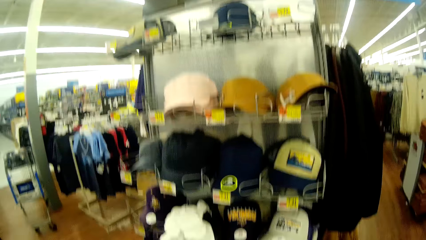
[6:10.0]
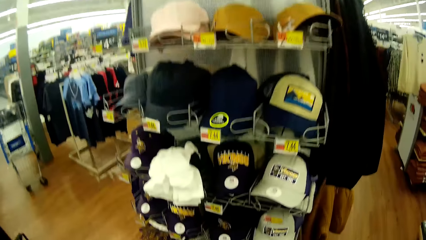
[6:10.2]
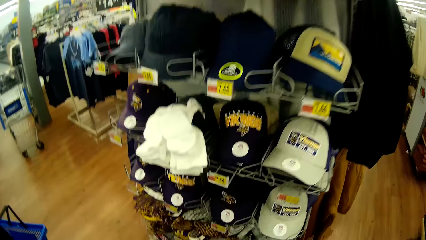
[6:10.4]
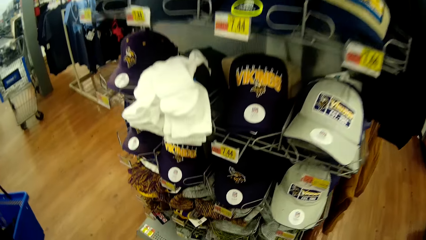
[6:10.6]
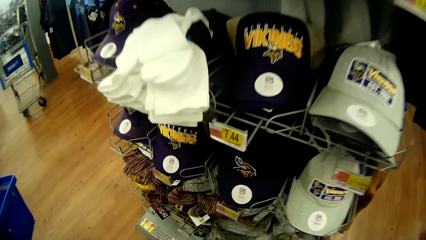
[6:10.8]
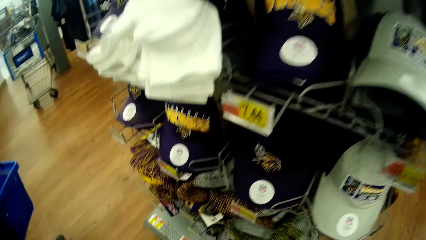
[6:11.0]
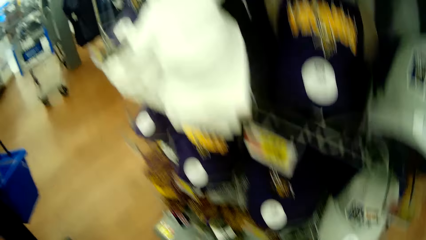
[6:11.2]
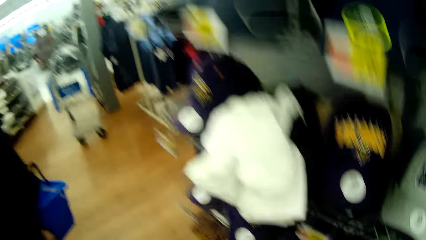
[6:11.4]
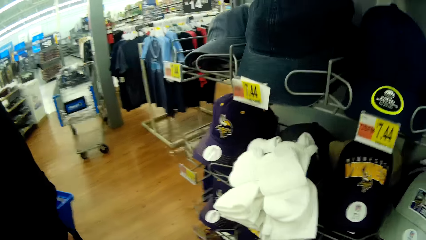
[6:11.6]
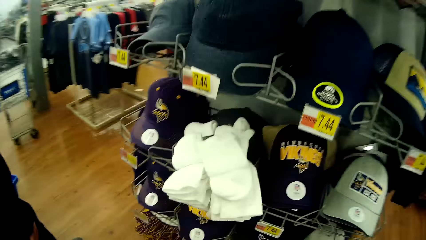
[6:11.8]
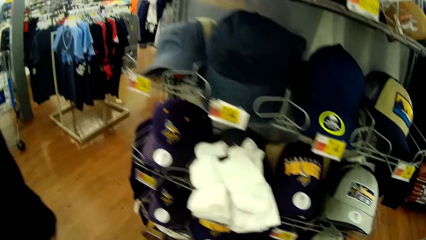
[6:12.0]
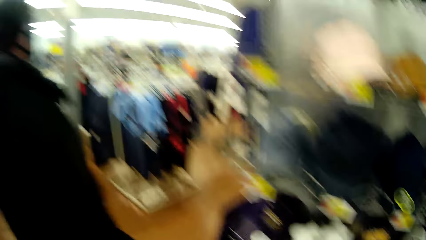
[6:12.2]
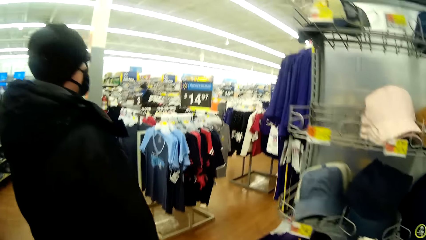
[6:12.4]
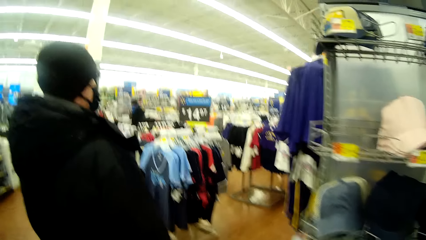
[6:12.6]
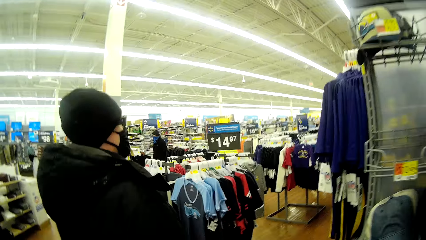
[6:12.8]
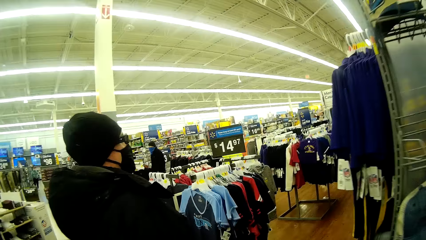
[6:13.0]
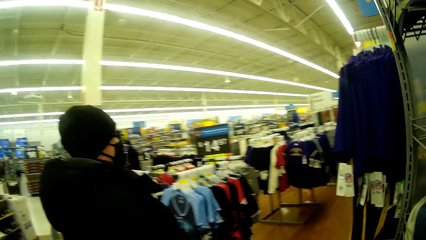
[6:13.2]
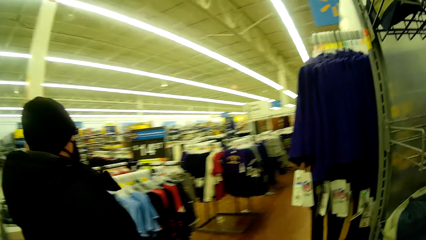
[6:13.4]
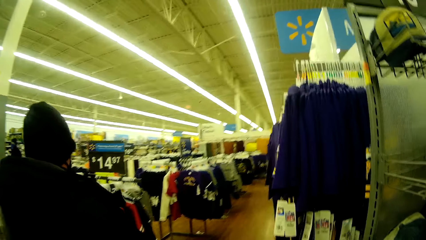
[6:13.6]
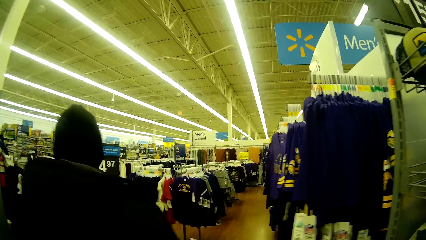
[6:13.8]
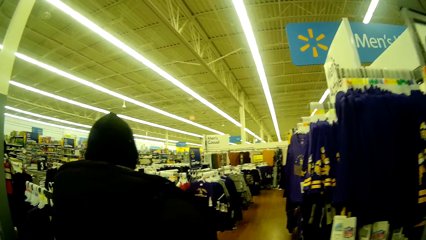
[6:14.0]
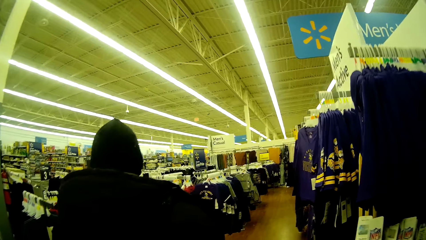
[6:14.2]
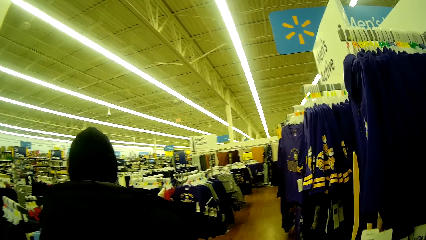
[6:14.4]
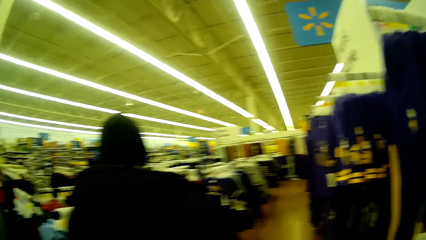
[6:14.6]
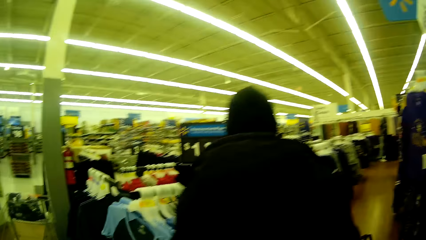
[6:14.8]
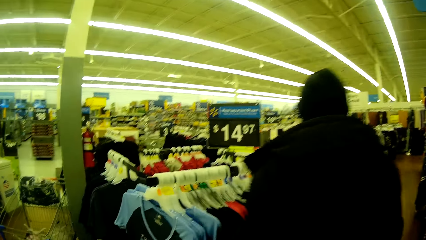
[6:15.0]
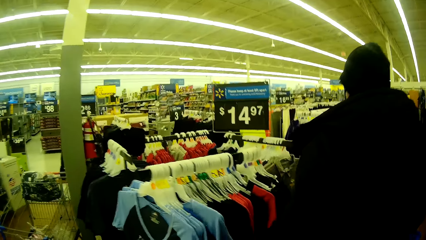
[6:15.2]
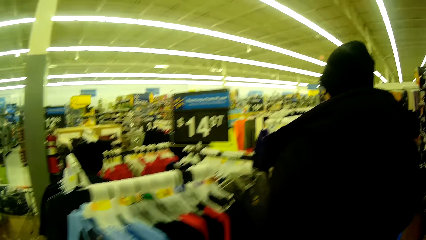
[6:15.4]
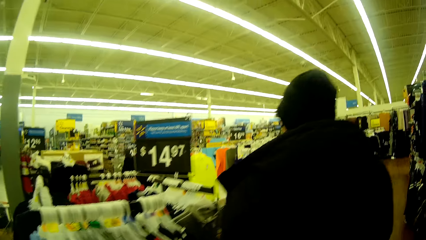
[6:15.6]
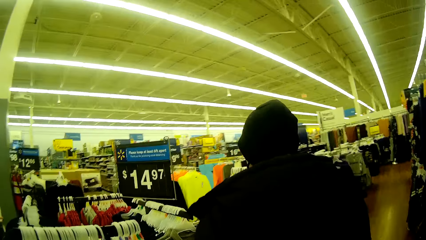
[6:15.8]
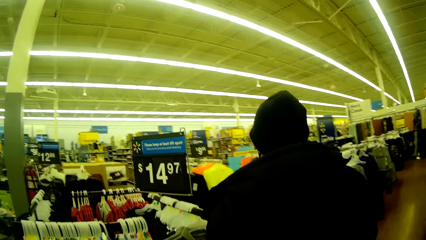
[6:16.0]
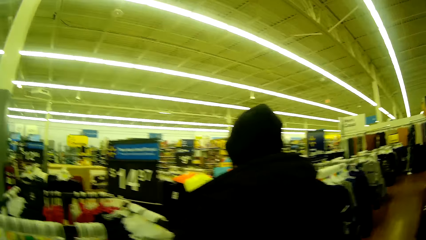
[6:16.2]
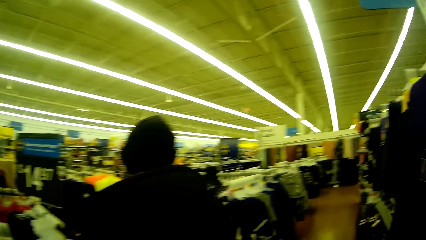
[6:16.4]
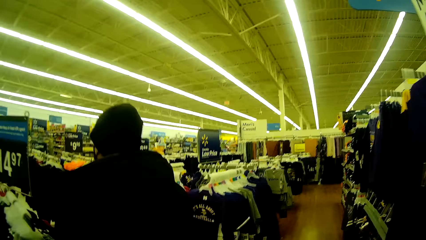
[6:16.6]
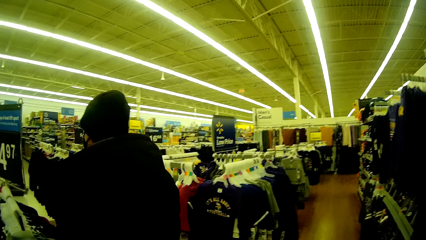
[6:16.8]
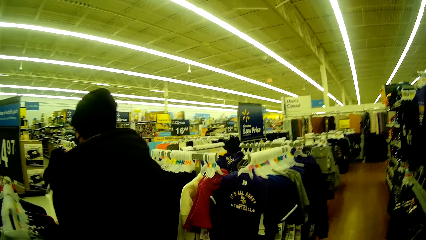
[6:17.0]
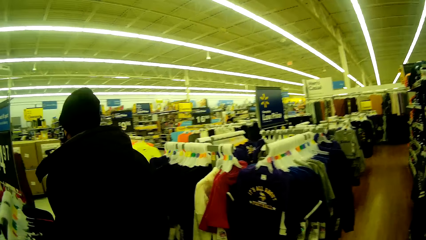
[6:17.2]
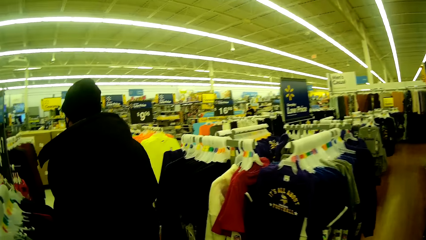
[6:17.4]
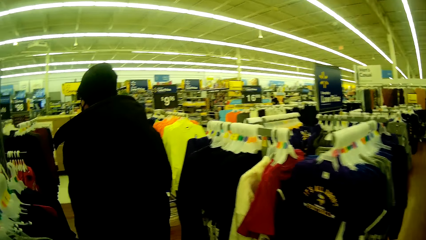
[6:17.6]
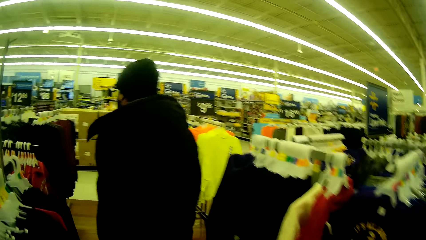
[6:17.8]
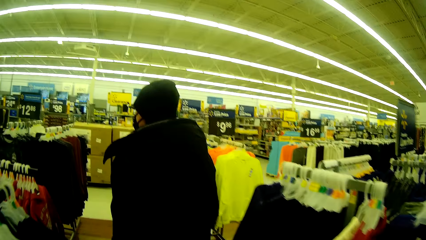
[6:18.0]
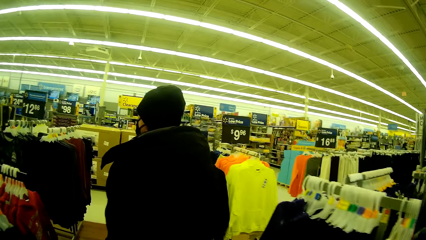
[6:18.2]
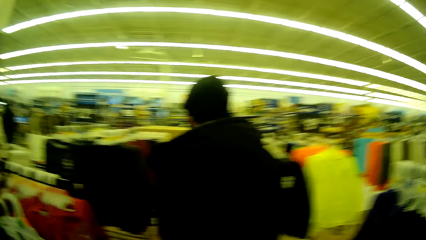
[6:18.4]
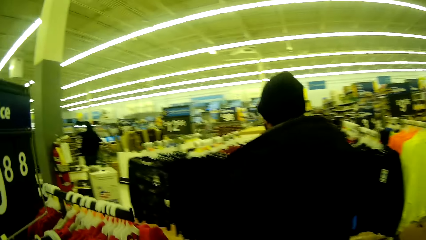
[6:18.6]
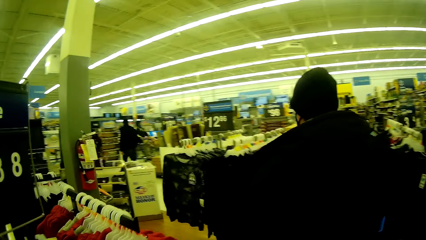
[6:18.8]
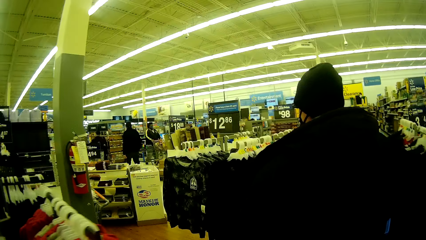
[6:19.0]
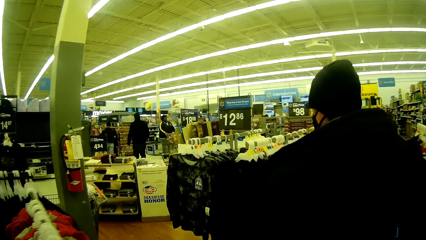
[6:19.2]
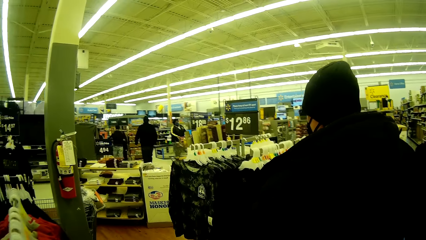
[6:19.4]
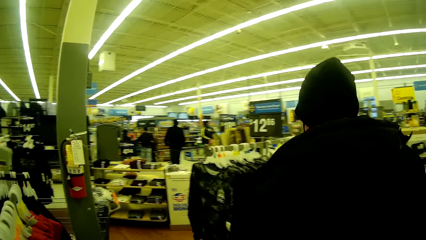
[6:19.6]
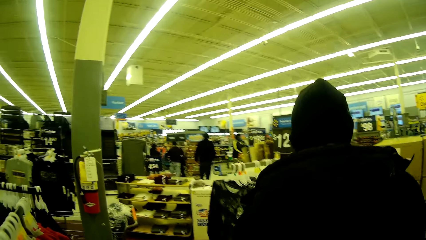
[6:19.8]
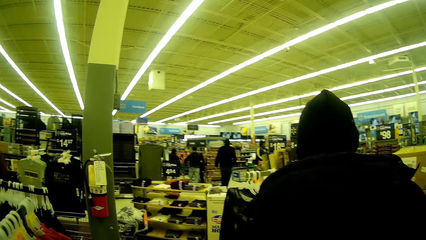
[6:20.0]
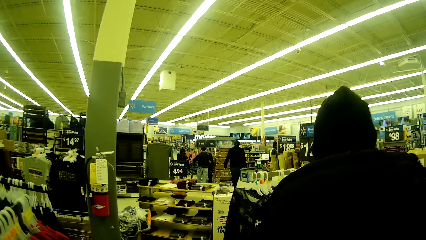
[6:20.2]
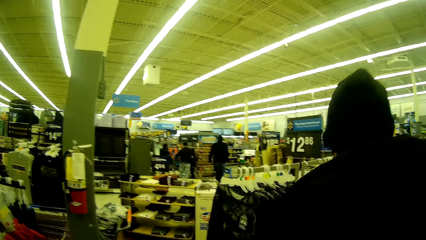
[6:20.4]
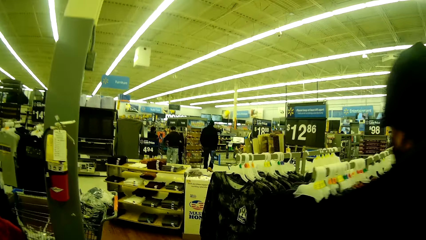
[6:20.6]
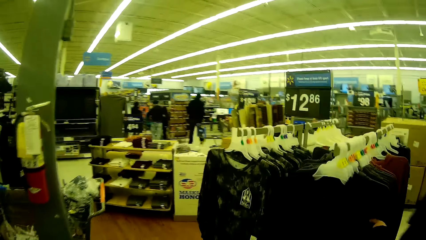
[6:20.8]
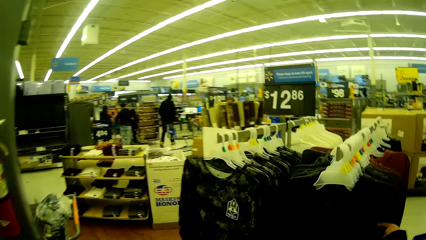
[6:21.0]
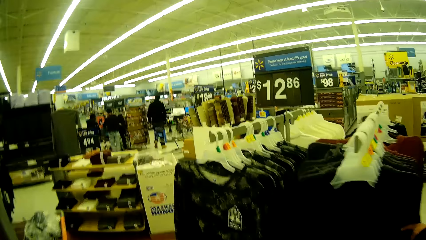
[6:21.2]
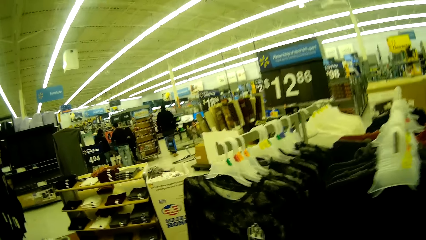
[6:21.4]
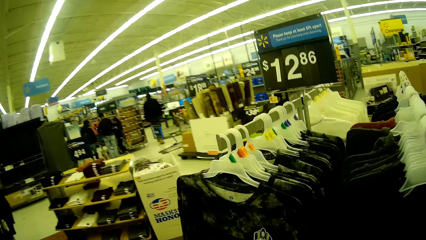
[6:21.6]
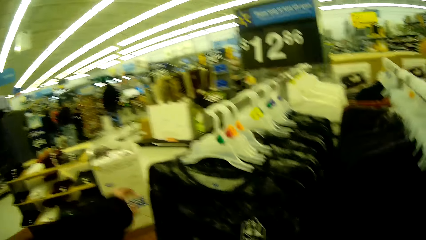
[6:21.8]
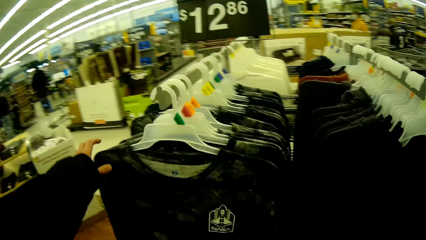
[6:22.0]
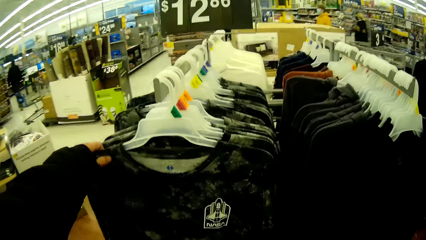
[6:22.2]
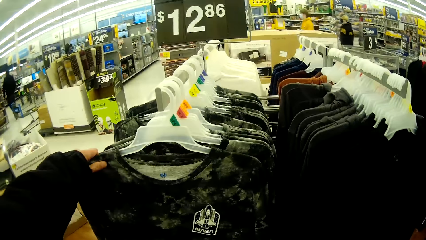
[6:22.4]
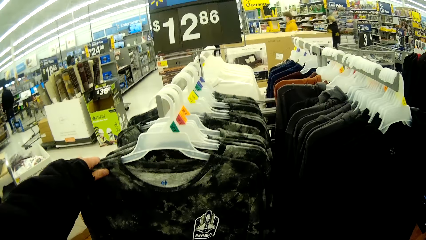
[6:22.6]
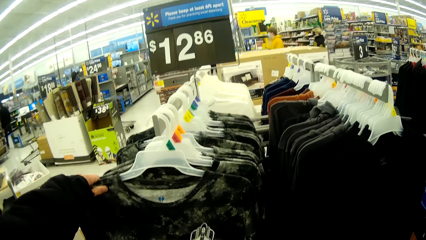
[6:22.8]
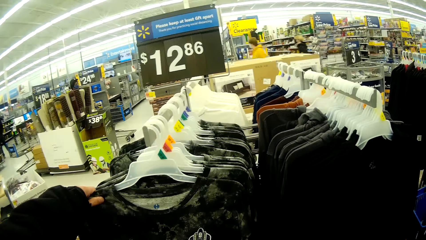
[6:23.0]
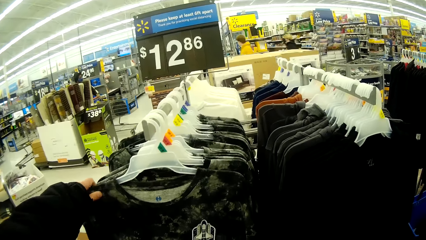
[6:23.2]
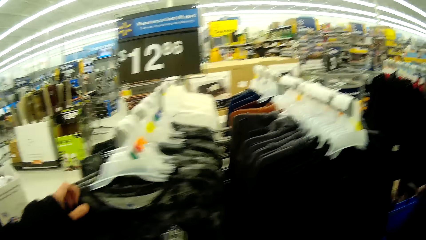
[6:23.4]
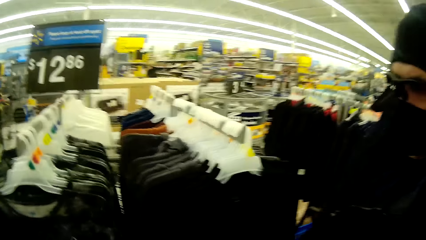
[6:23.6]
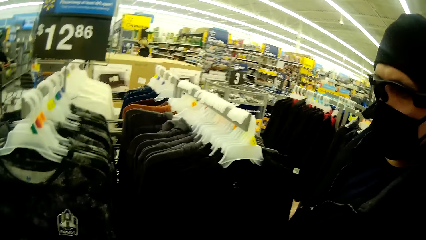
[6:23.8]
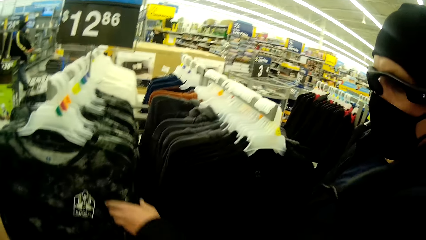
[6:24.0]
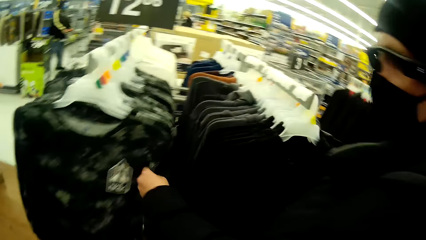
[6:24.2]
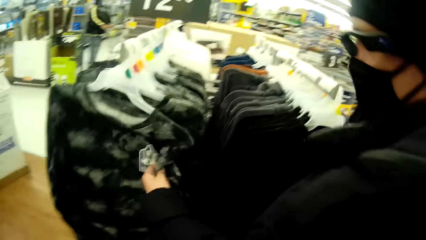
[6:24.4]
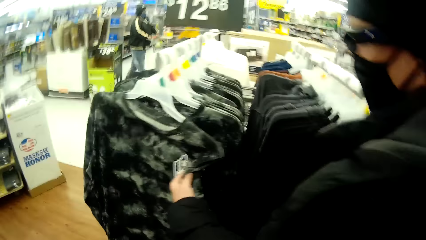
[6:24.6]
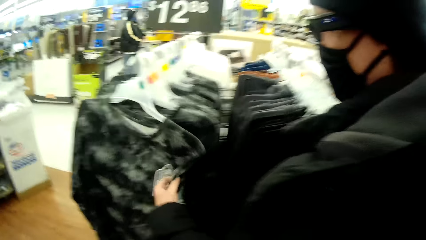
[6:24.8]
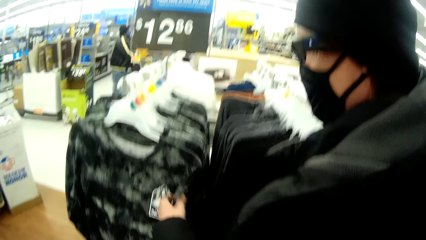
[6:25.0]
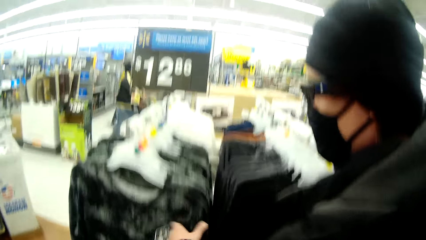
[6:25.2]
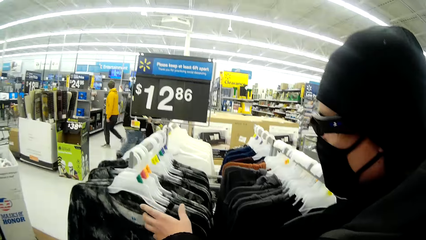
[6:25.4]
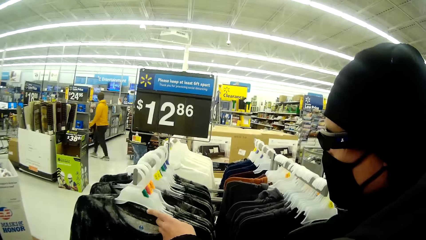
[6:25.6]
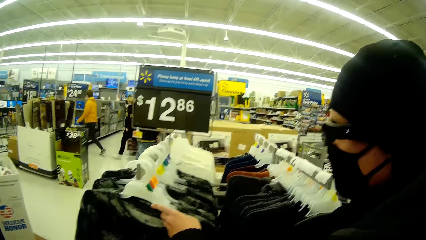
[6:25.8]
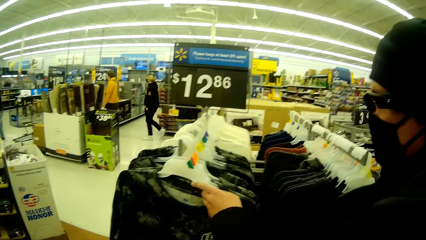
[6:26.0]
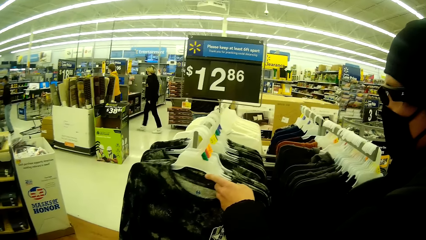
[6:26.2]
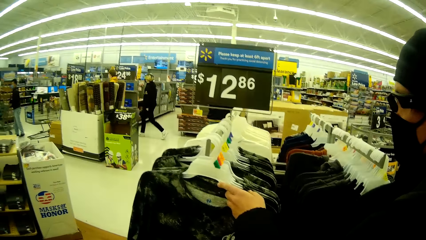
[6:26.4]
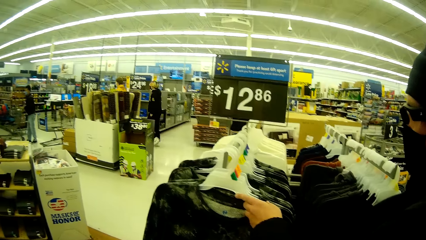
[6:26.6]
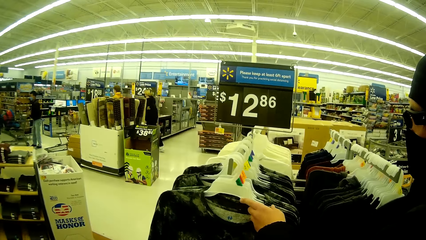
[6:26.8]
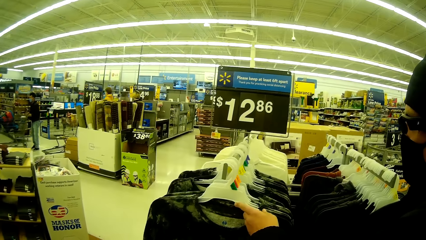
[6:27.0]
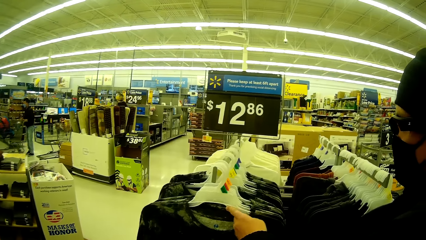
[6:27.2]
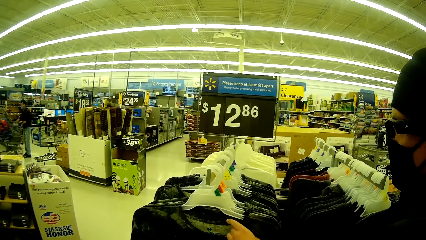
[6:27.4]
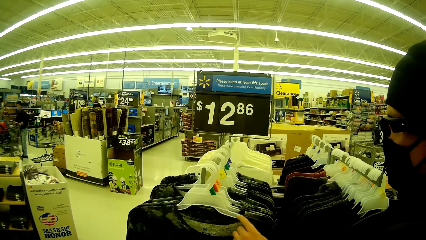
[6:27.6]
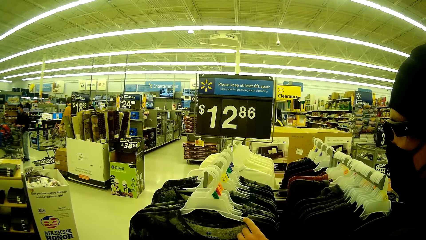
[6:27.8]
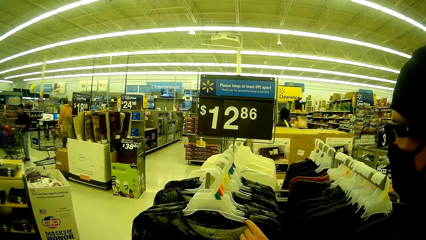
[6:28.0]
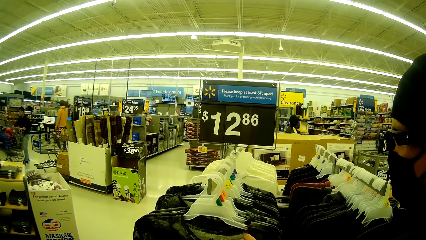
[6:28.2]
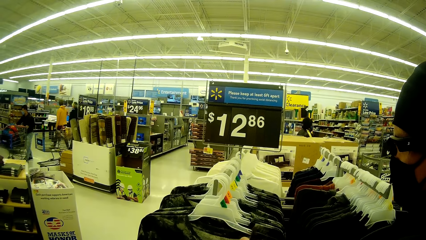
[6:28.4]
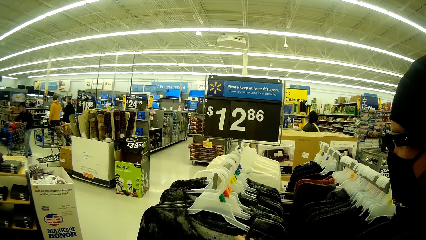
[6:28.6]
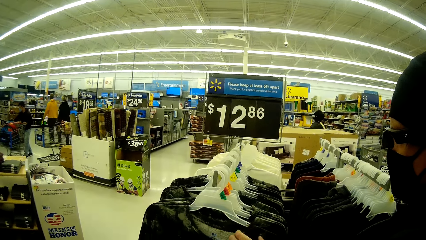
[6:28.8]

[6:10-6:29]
The camera wearer drops the scarf in the shelf in the cap section. He walks around the store. A woman walks around the store. The camera wearer talks to the woman. The woman touches a shirt in the clothes section of the mall and talks to the camera wearer. The camera wearer touches a shirt in the clothes rack with his left hand. The woman touches the shirt in the clothes rack with her left hand.
